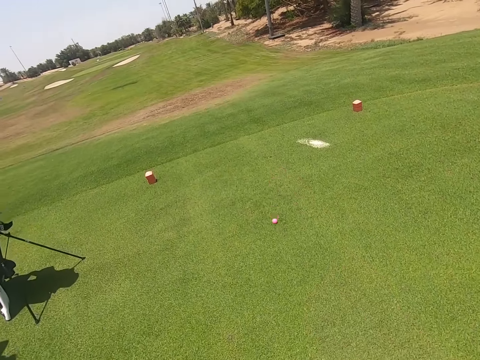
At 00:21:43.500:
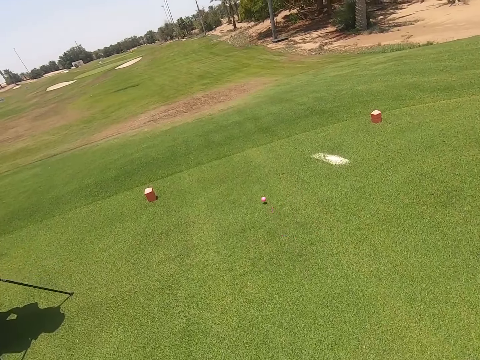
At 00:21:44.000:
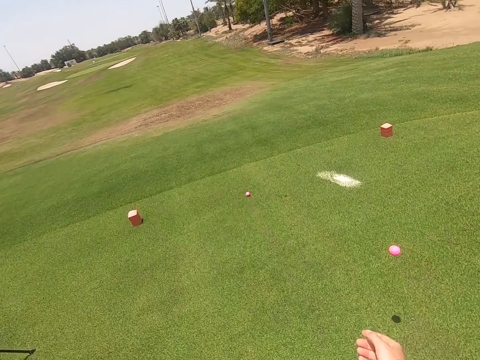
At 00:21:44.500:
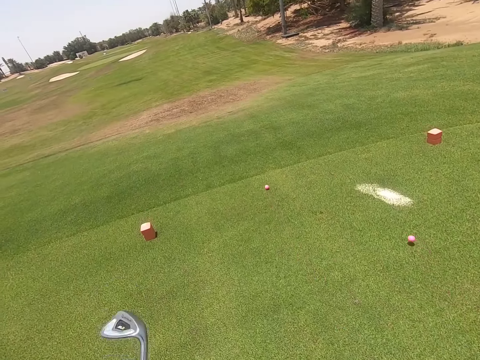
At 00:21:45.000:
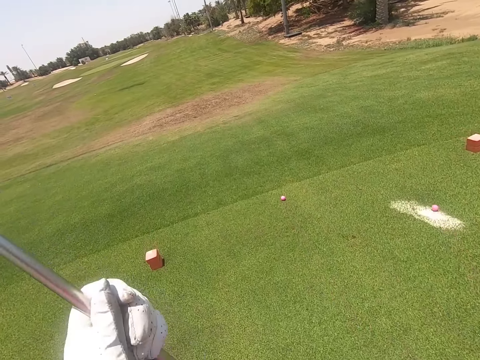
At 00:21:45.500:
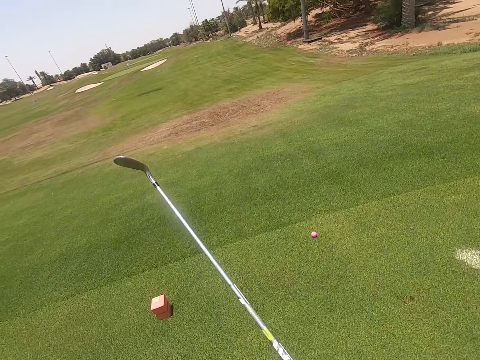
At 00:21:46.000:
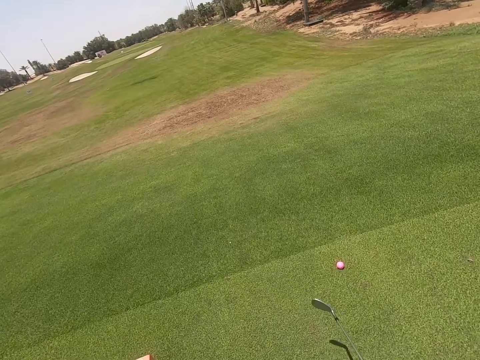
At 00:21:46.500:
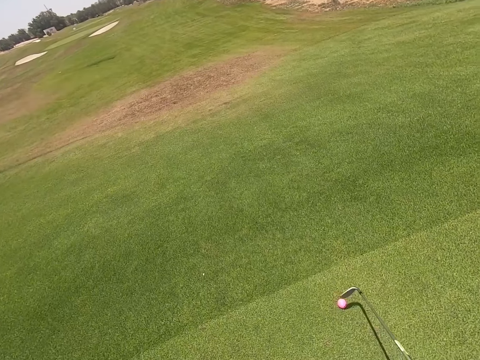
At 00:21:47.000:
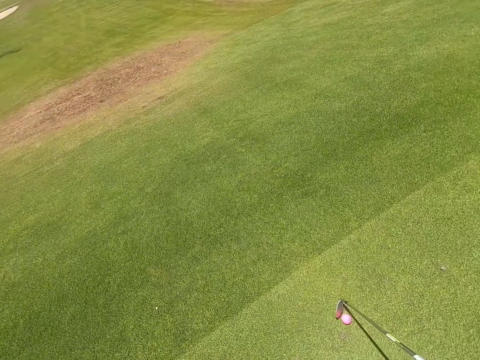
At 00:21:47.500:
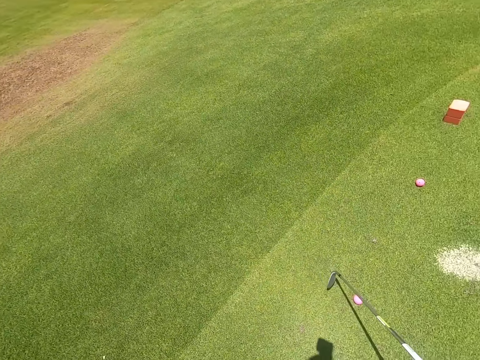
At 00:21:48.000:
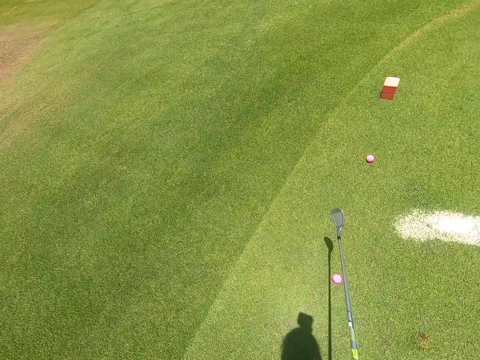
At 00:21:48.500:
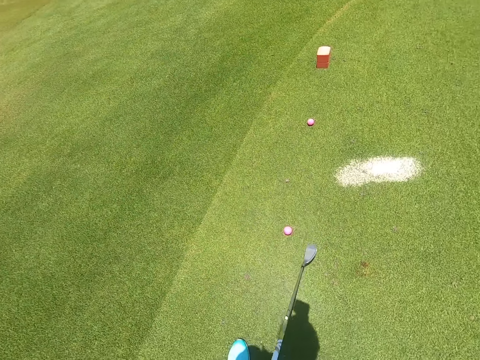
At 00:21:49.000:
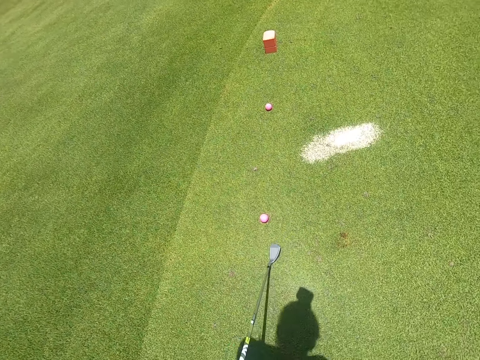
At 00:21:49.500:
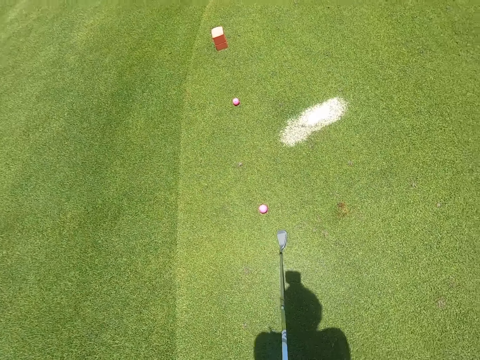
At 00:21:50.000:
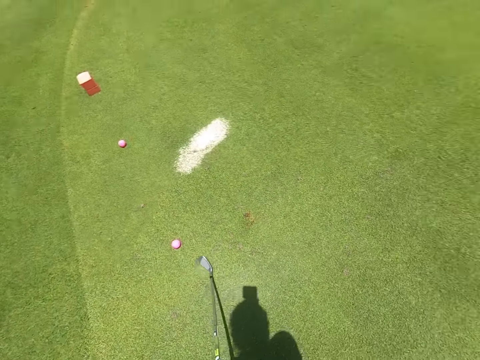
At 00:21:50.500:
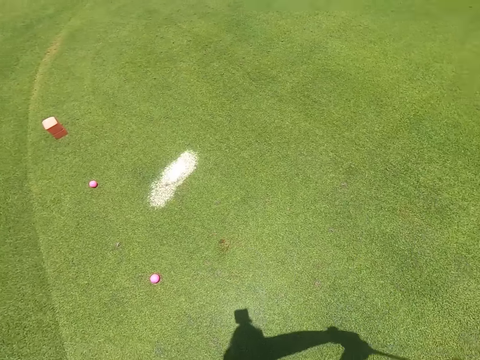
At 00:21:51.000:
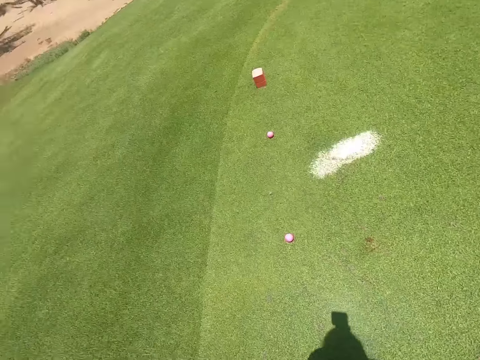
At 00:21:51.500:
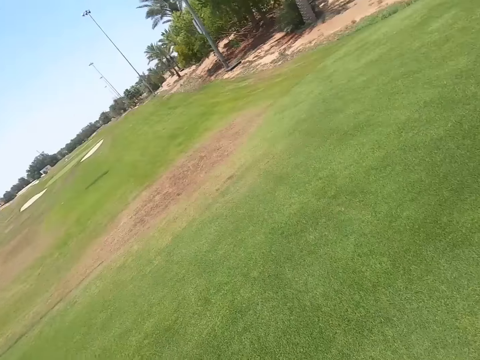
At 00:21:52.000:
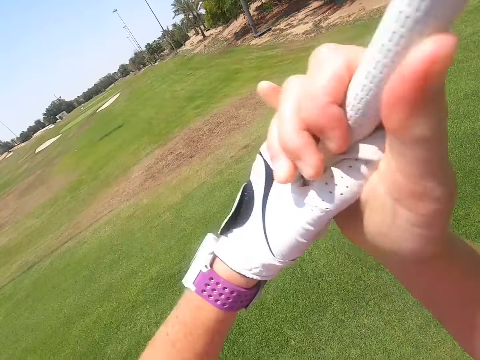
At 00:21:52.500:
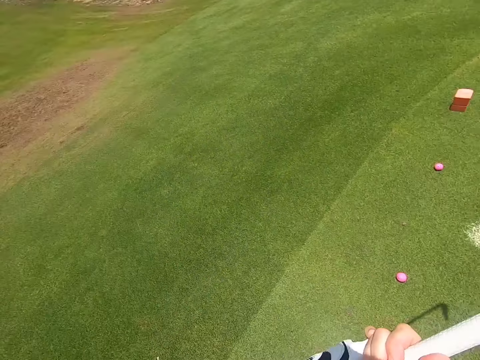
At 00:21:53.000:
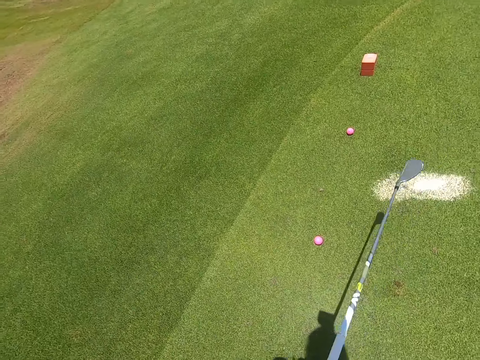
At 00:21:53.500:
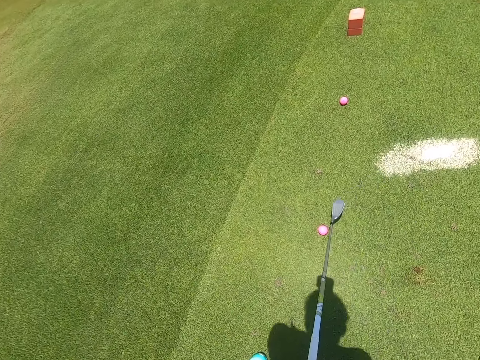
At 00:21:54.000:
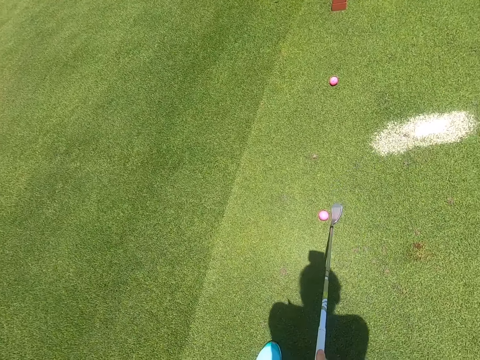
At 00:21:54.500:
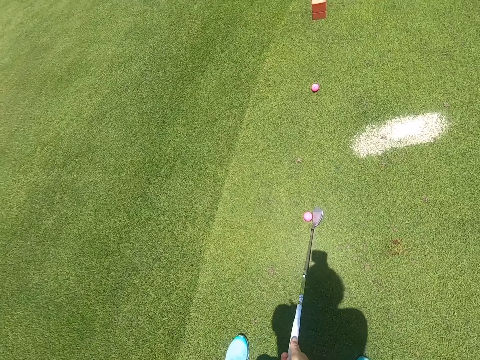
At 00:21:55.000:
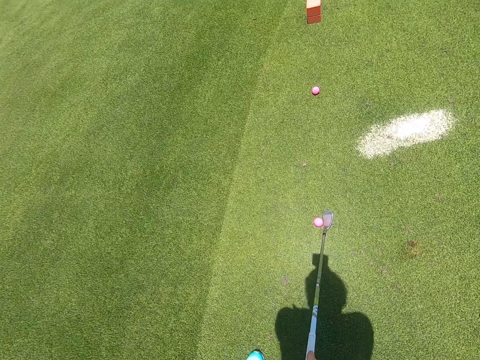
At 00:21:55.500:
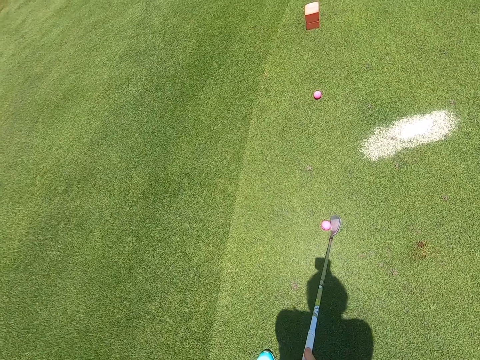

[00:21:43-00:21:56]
The camera wearer throws the balls on the grass. They walk. They move a ball with a golf stick. They pull the golf ball. They swing the golf stick or golf club.

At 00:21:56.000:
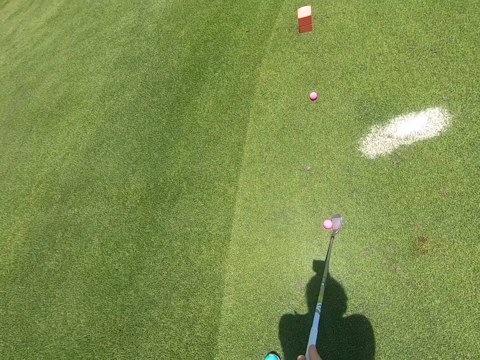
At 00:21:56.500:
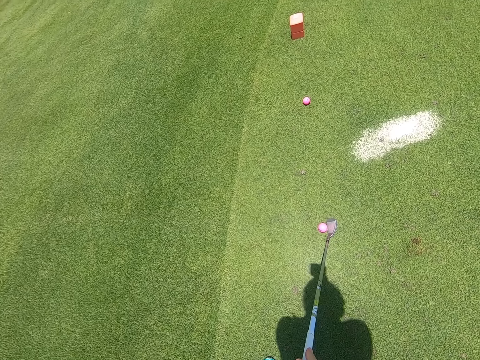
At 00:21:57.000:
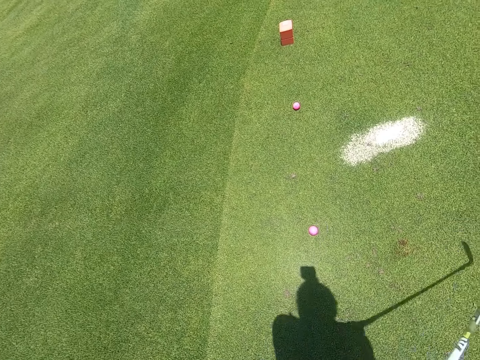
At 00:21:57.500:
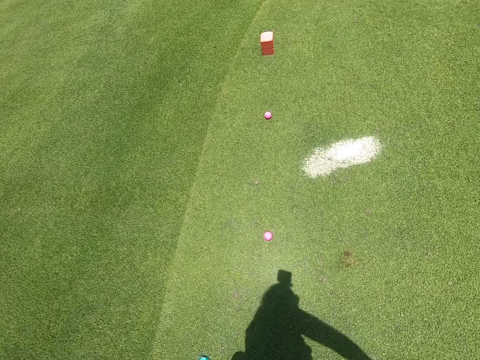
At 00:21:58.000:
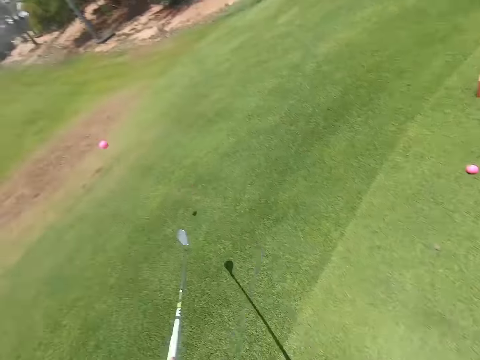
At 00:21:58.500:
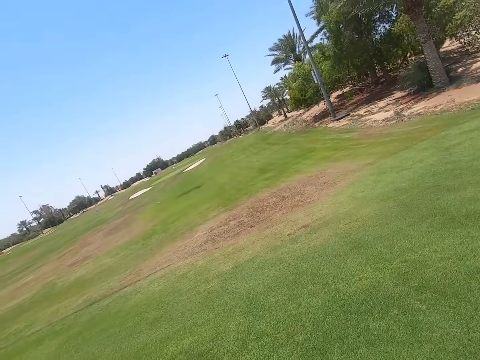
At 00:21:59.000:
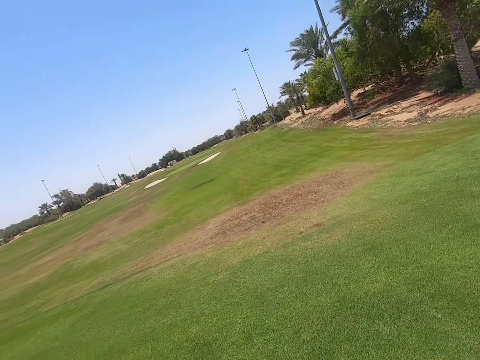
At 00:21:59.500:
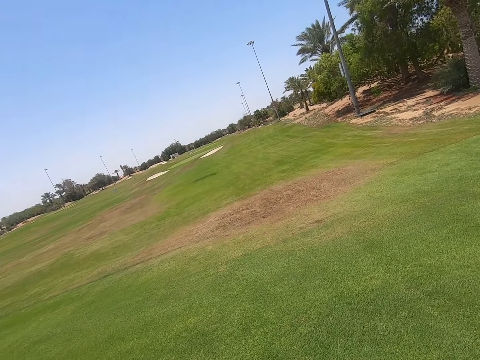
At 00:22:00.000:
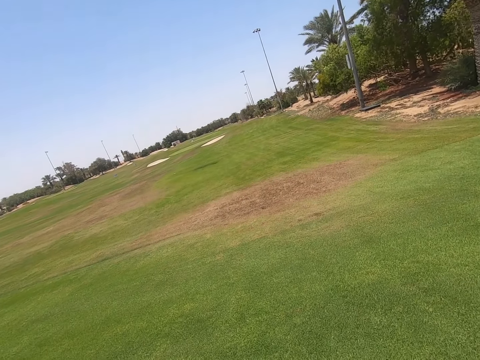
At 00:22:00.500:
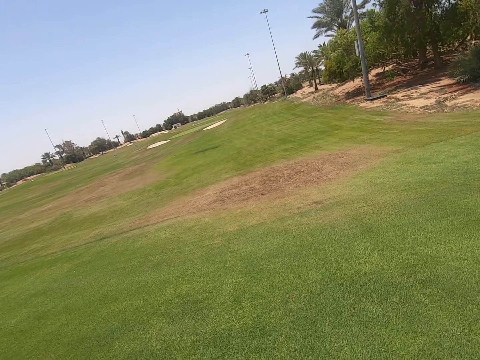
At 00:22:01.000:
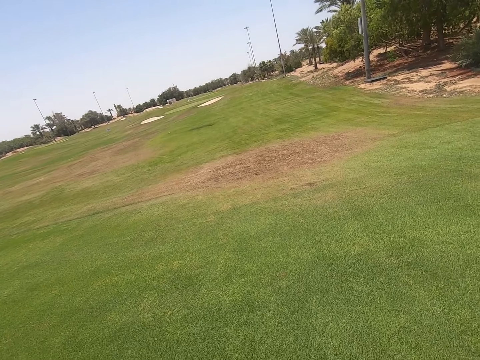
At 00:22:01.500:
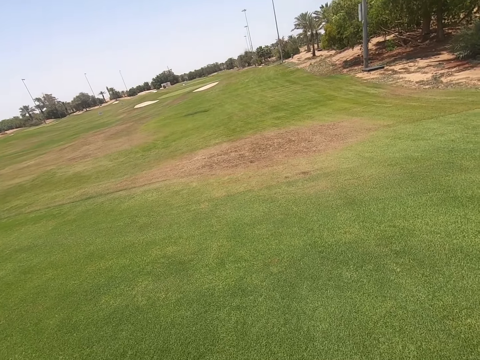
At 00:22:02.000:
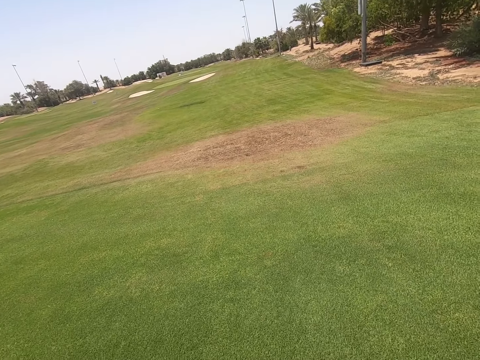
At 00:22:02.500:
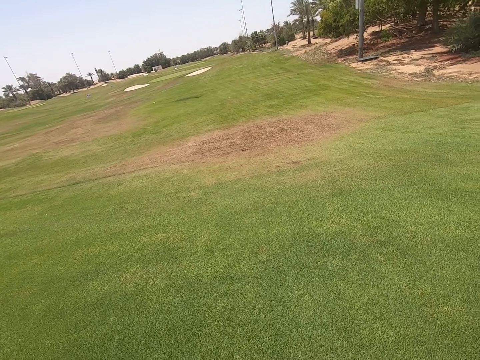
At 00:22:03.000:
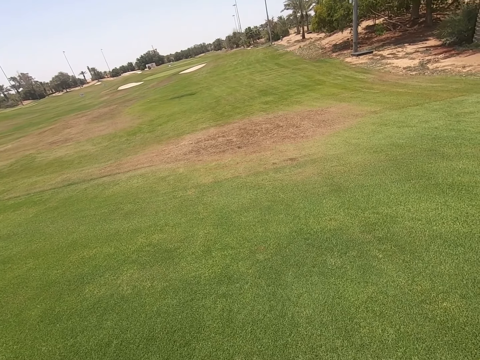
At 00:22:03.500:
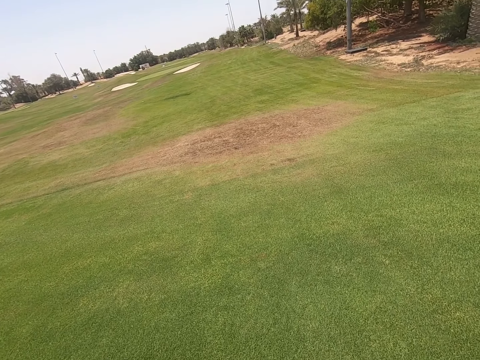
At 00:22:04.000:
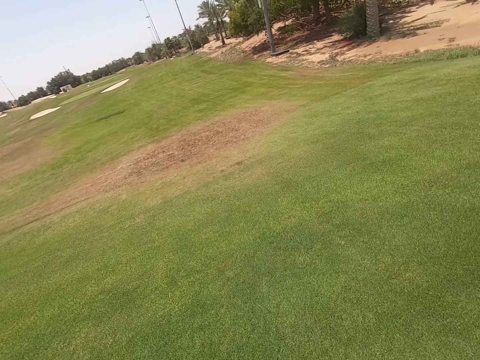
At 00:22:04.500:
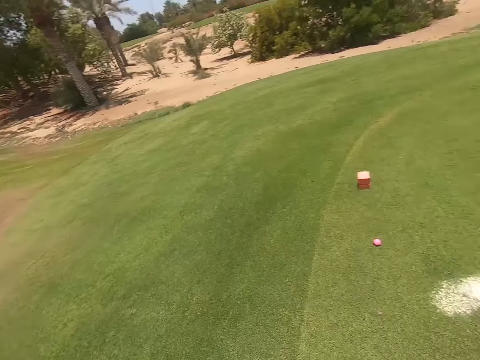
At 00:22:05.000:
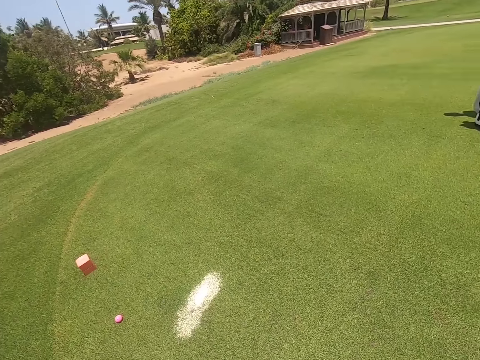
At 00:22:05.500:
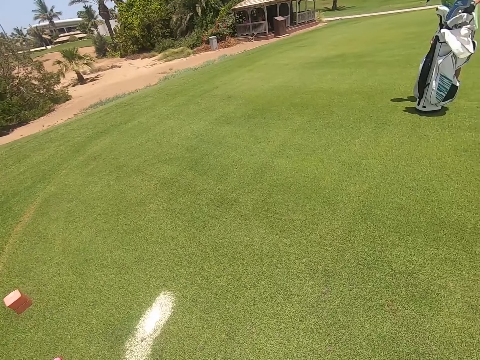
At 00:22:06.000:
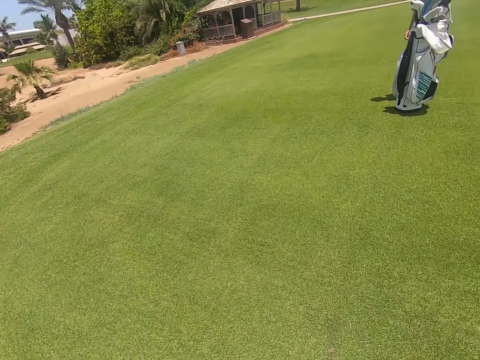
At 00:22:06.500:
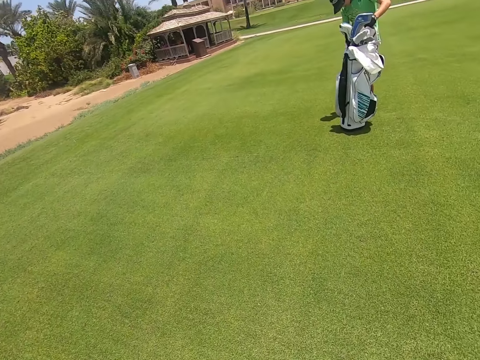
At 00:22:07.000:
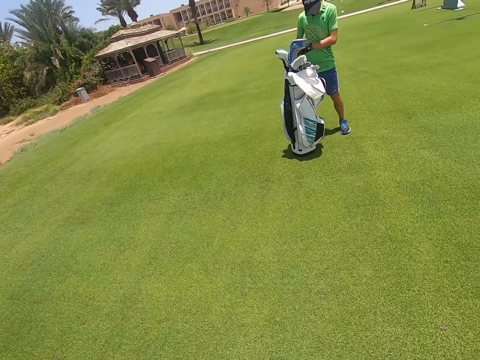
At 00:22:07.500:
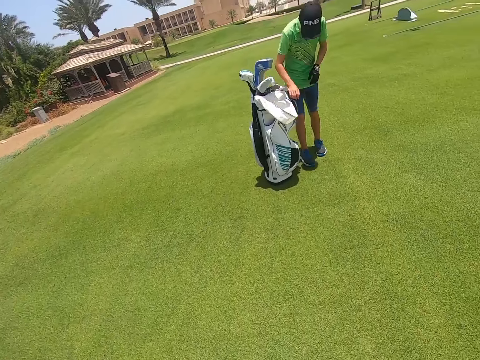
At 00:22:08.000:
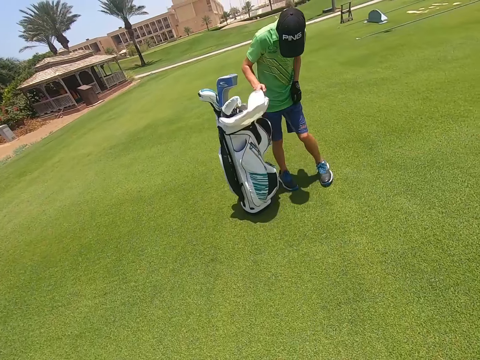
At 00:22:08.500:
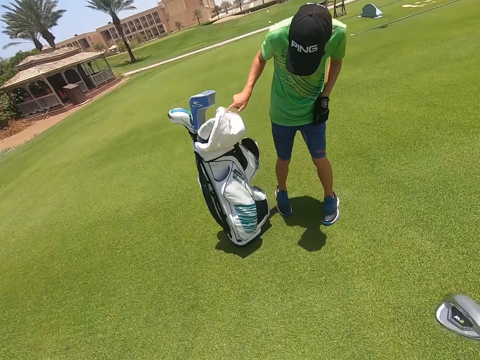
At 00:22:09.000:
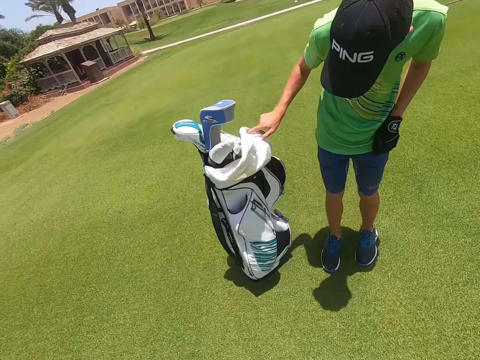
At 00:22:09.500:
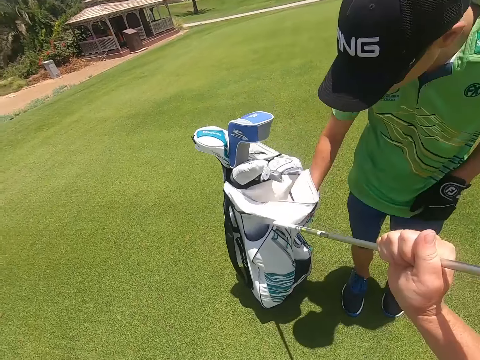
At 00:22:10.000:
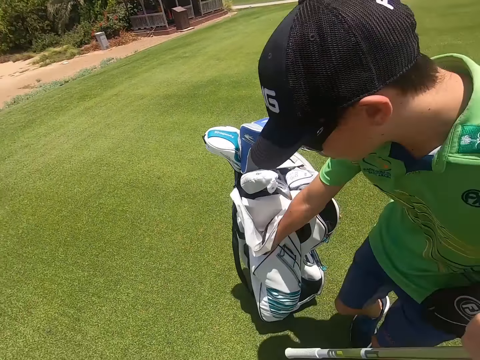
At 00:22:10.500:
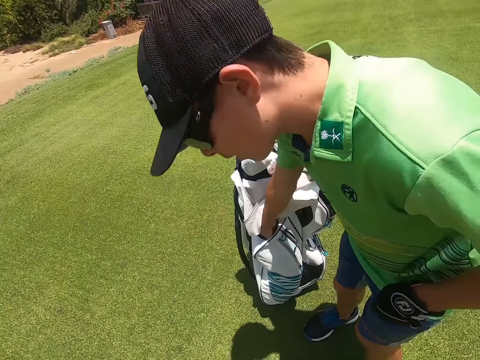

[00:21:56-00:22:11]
The camera wearer hits a ball with a golf stick. They walk. A man moves part of a golf bag.
